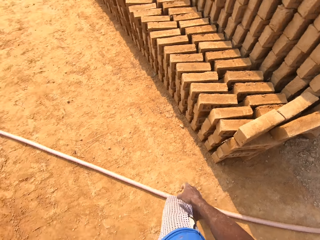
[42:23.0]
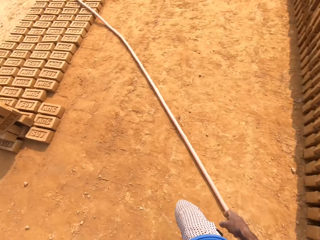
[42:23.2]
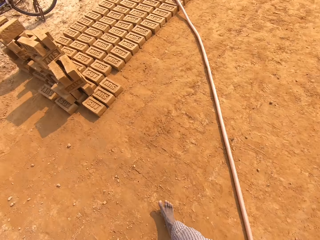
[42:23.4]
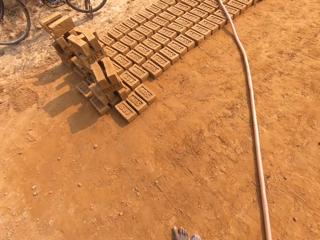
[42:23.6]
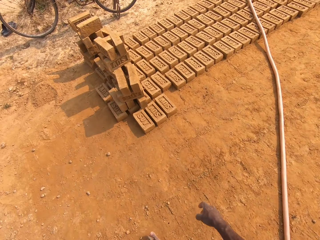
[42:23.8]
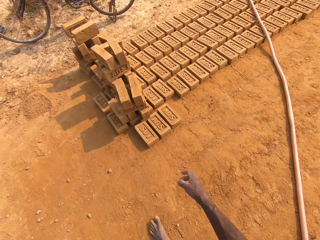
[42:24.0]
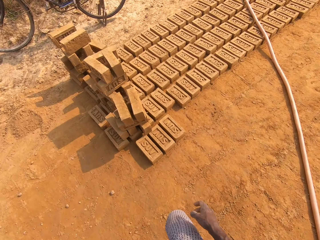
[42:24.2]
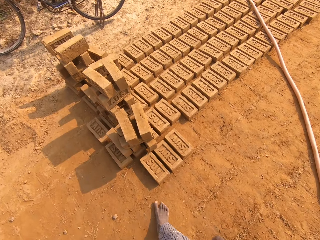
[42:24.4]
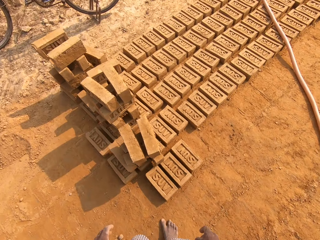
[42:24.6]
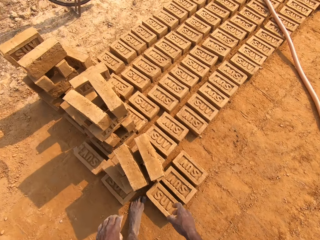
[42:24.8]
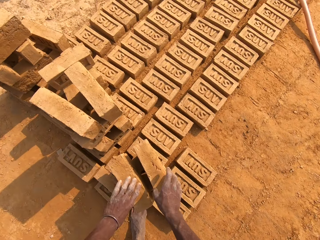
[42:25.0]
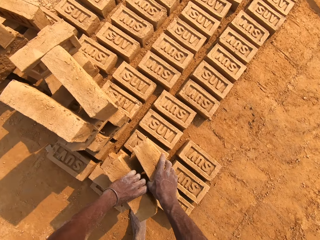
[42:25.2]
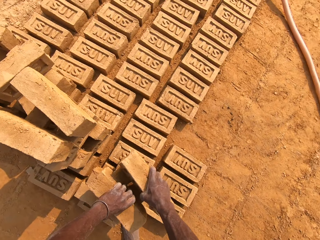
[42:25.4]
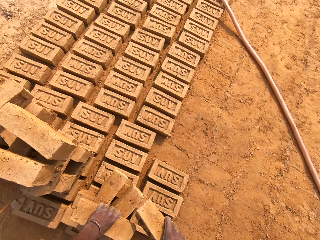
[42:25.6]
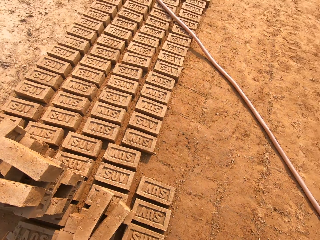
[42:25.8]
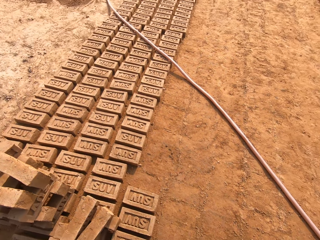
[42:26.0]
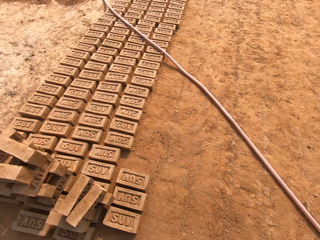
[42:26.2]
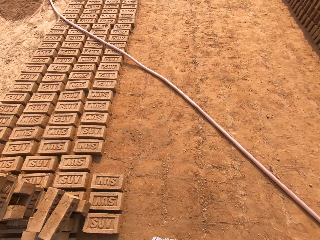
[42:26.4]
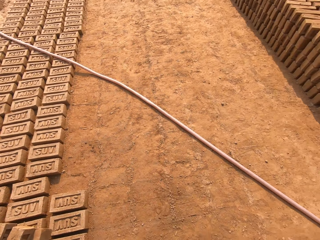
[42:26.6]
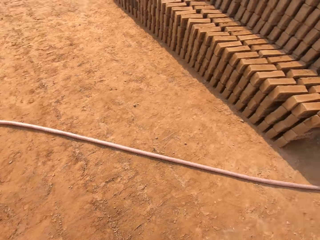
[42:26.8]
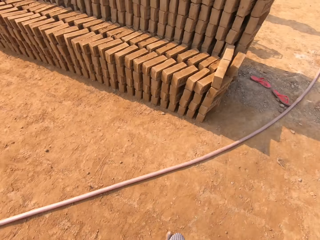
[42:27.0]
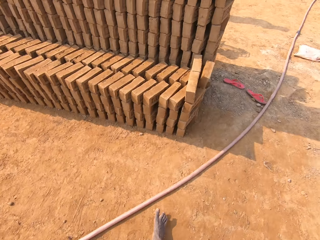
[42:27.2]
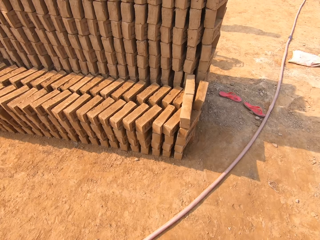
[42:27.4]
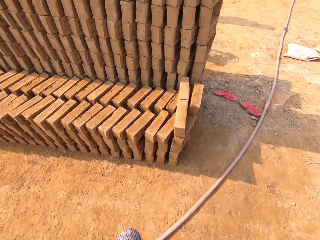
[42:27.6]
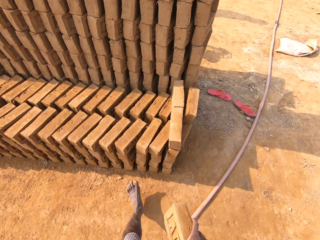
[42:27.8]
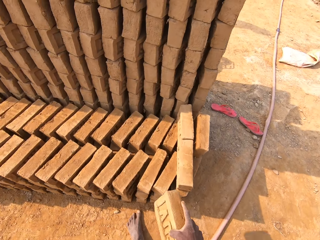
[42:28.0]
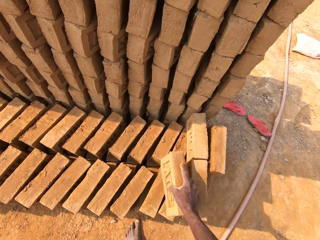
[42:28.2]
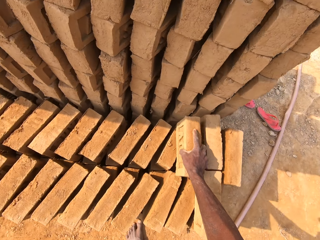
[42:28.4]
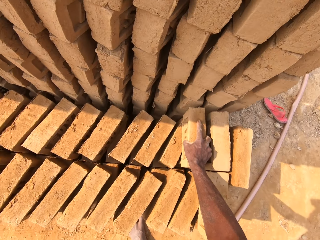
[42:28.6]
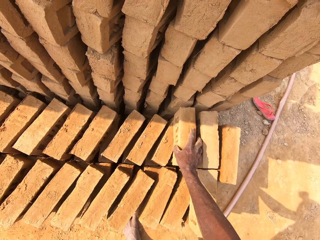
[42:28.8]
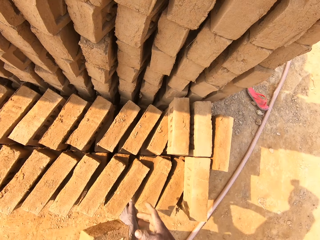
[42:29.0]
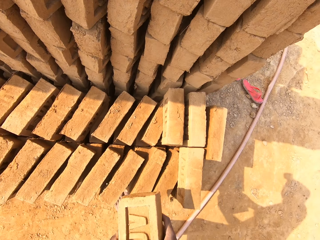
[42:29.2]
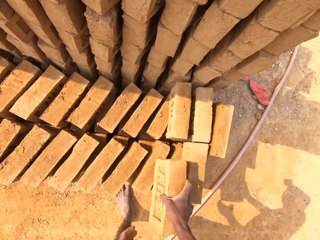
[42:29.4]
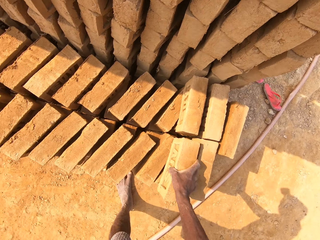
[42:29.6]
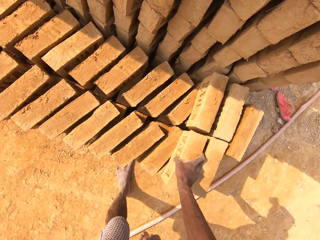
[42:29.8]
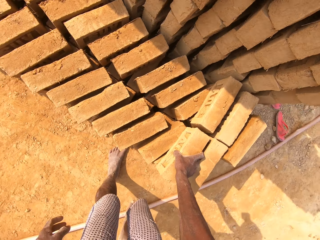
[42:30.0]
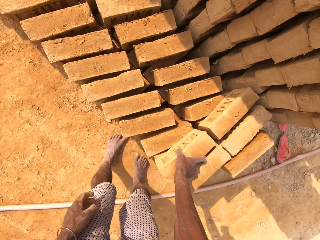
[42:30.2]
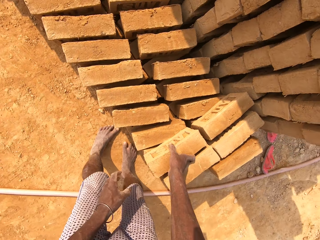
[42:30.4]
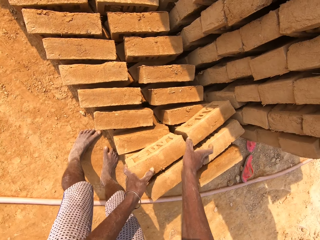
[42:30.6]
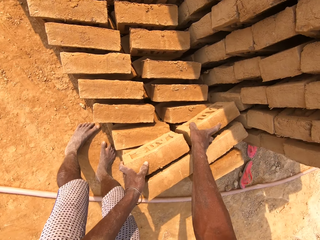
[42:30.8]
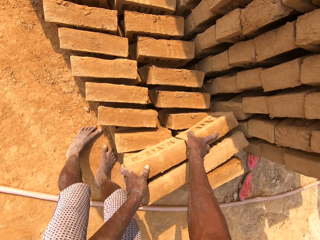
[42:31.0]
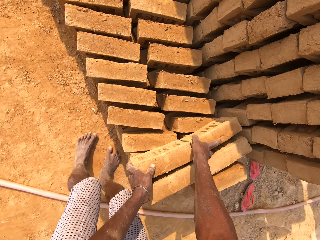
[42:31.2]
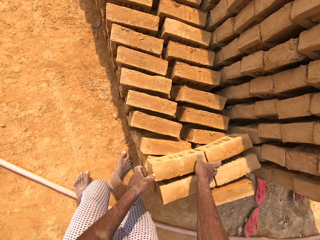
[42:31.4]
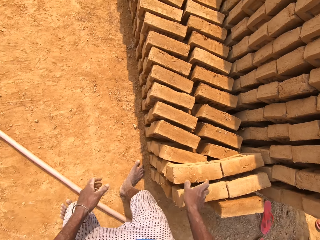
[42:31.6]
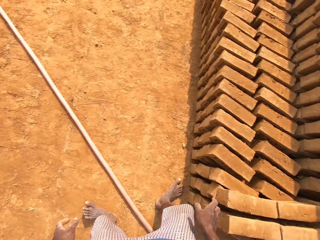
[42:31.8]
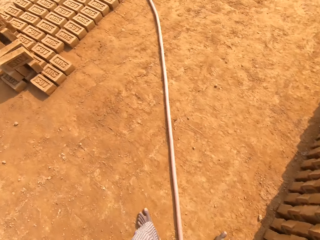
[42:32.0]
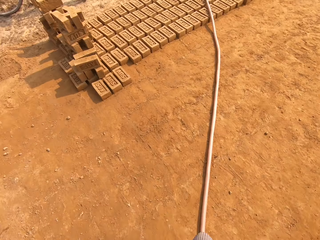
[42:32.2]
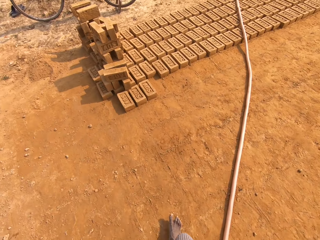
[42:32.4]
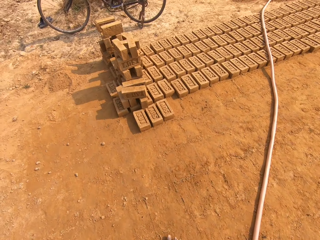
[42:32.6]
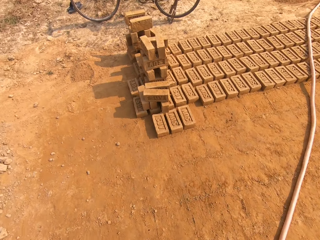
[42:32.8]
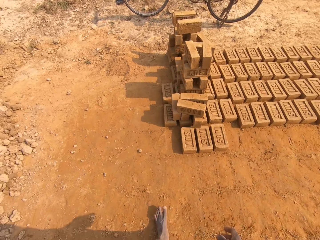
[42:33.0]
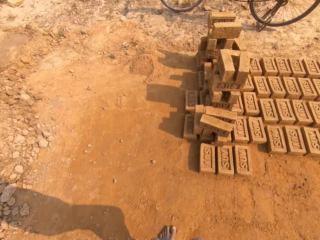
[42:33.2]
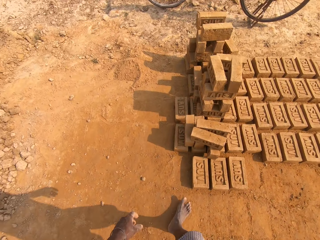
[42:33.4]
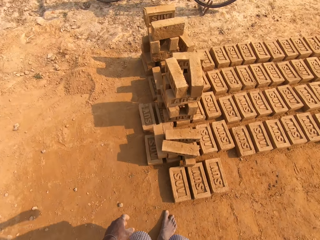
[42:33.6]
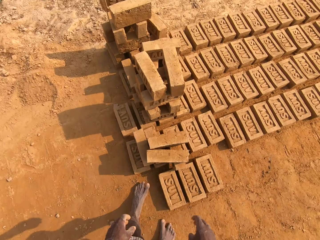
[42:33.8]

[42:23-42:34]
The camera wearer walks in the field. He picks up bricks with both hands from the arranged brick on the ground. He walks in the field. He arranges the brick. He drops the brick on the arranged brick with his right hand. He drops the brick on the arranged brick with his right hand again. He adjusts the bricks with both hands. He walks in the field.

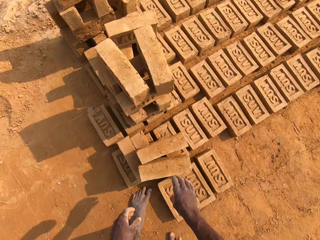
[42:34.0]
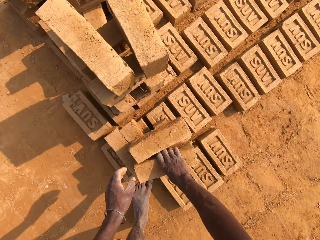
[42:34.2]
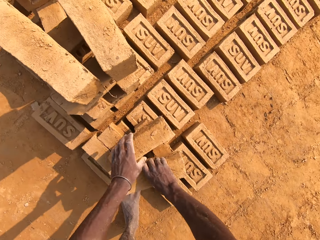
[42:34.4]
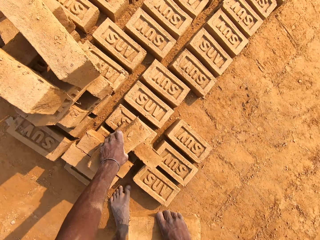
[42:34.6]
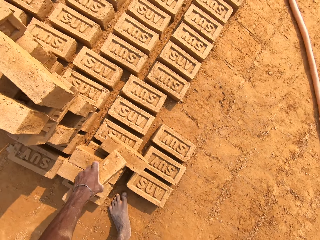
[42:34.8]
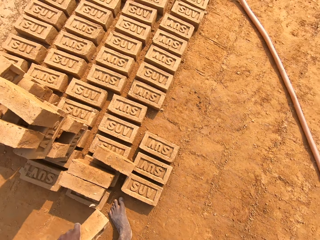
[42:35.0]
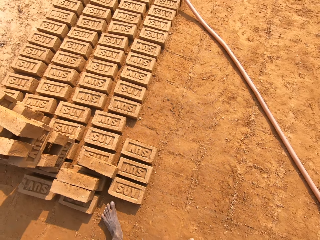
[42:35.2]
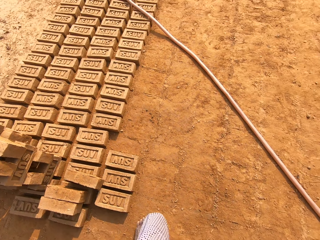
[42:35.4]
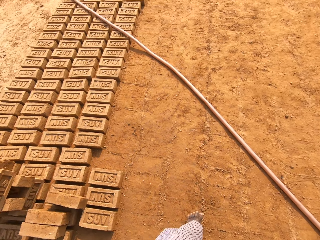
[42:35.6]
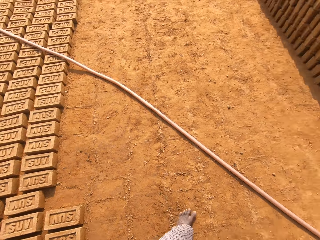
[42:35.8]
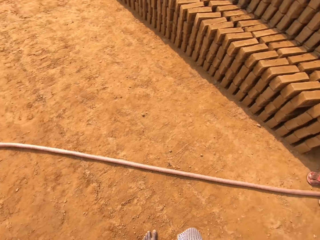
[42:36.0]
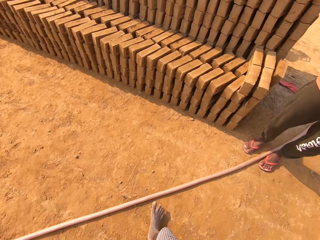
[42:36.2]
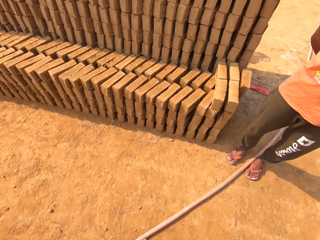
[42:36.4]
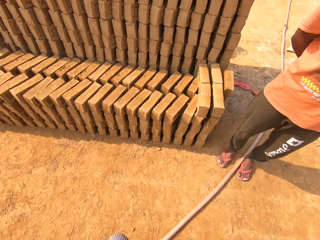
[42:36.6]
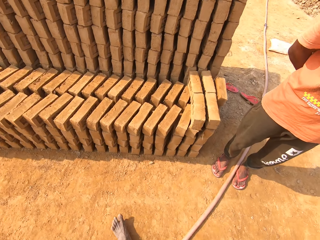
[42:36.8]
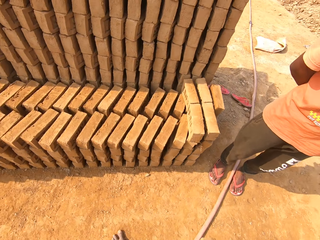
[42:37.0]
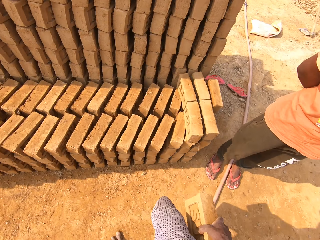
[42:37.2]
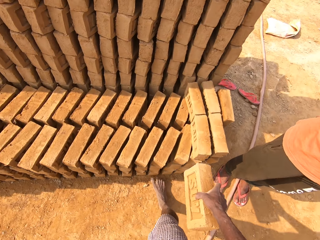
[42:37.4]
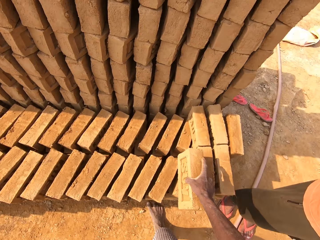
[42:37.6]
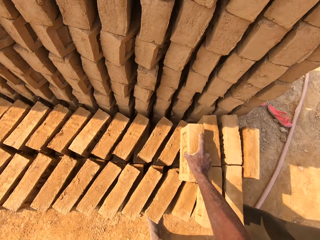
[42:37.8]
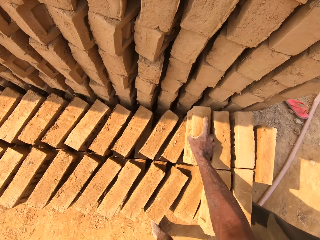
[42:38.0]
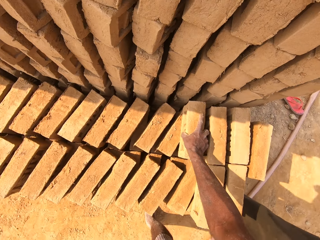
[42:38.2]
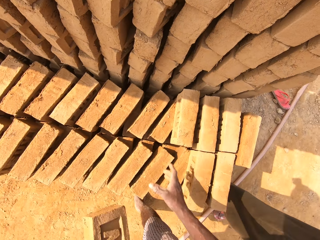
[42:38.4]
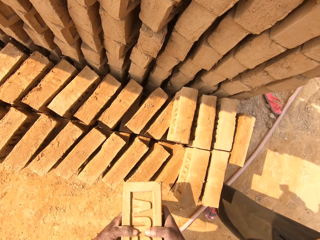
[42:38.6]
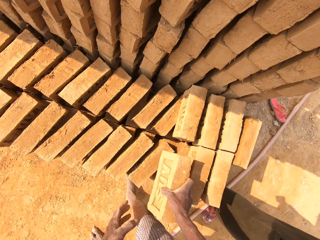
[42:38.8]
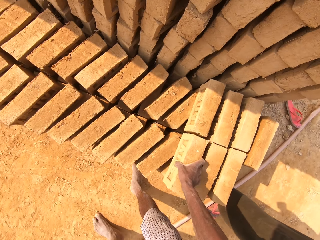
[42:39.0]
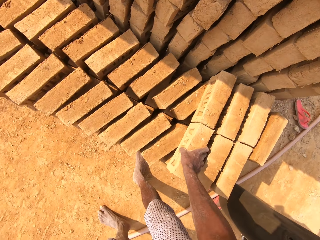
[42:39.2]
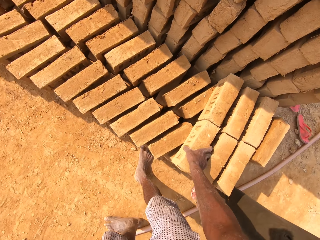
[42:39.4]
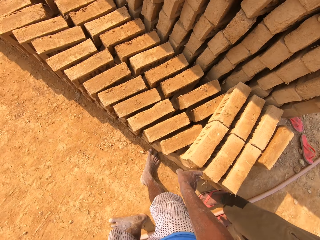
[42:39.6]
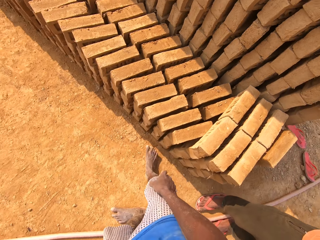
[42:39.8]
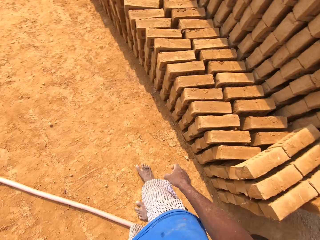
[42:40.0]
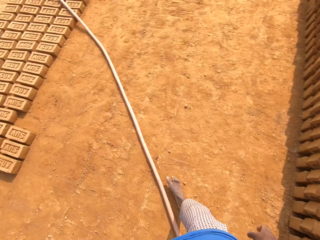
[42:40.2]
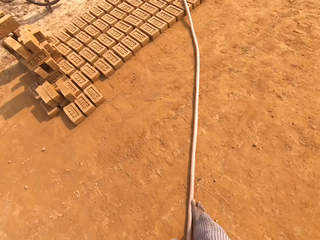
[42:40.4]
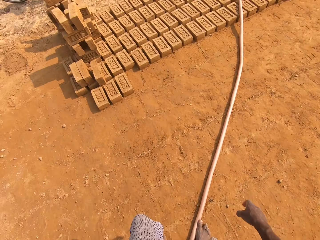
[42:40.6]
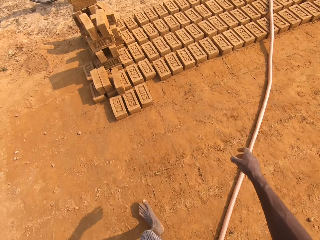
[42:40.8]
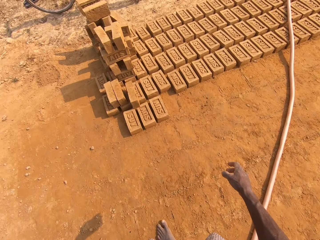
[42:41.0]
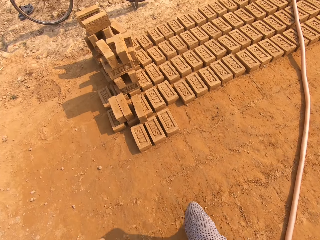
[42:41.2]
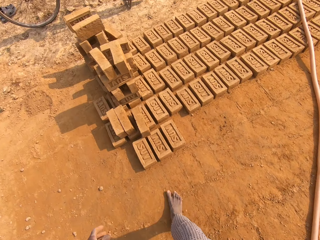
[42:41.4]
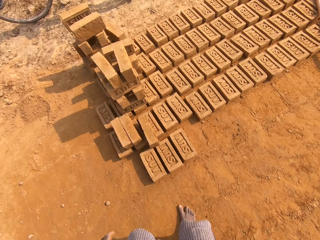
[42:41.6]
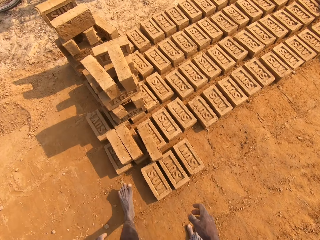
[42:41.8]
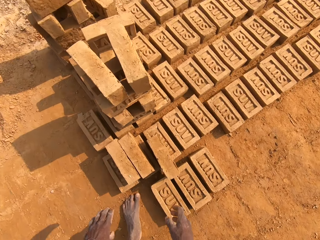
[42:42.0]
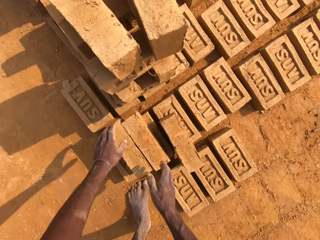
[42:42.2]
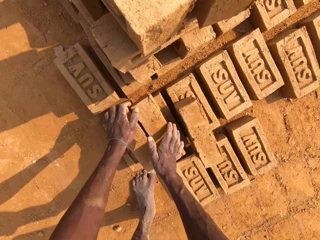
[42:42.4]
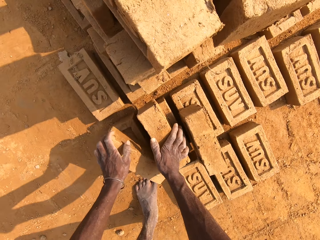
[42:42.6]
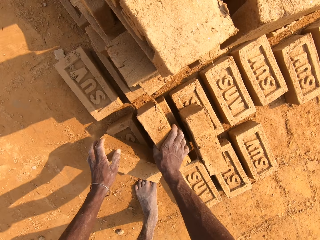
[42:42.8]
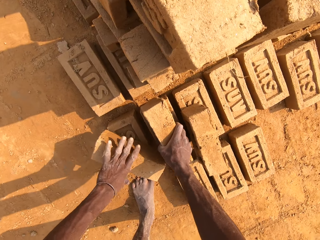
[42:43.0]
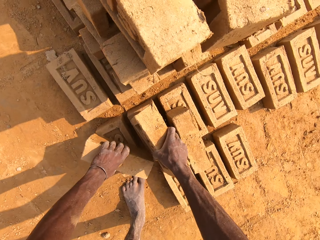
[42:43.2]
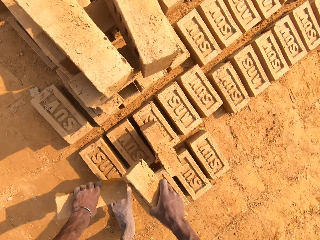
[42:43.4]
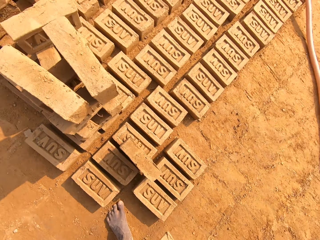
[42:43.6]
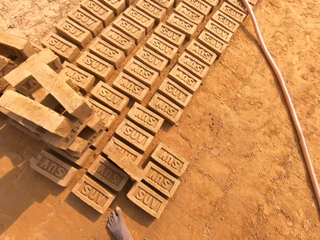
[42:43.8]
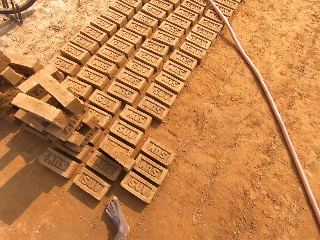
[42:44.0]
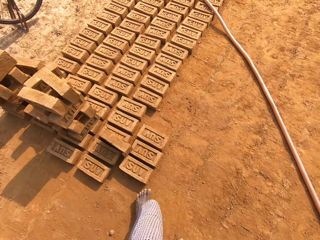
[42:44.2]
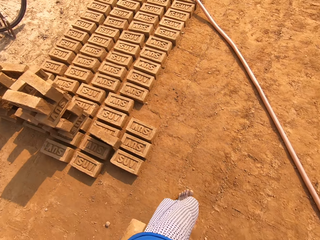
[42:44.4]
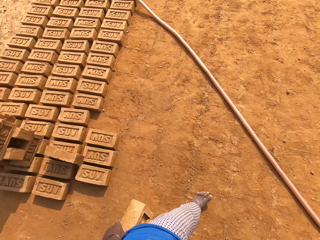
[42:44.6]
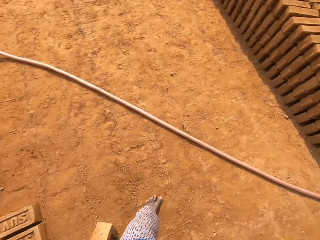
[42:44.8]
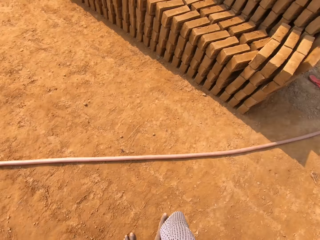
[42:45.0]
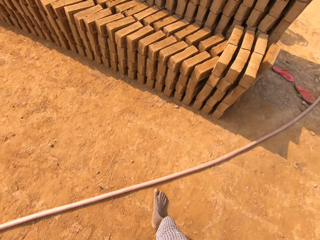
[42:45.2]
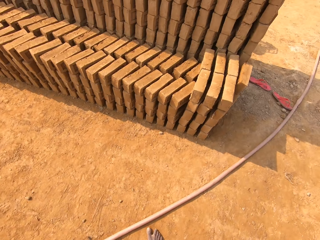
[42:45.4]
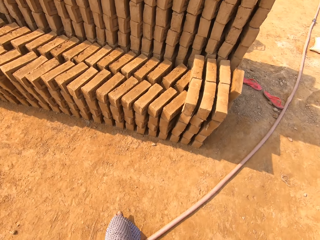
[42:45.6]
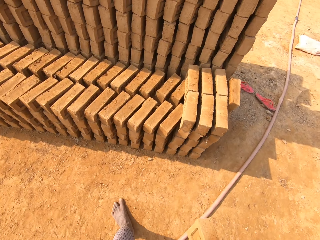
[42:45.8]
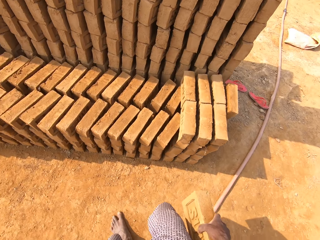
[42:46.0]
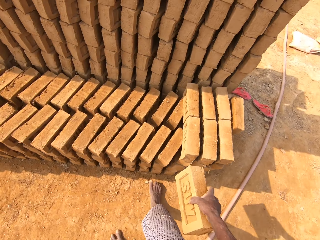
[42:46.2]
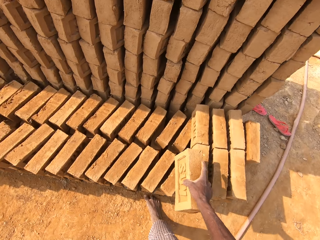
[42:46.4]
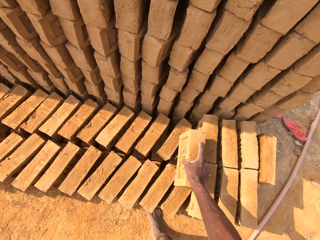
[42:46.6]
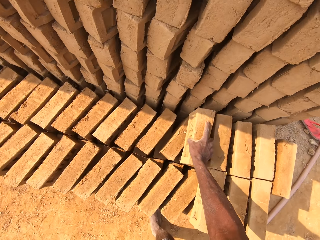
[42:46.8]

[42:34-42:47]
The camera wearer picks up a brick from the arranged brick with his right hand. He picks up a brick from the arranged brick with his left hand. He walks in the field. He arranges the brick. He drops the brick on the arranged brick with his right hand. He drops the brick on the arranged brick with his right hand again. He walks in the field. He picks up a brick from the arranged brick with both hands. He walks in the field.
